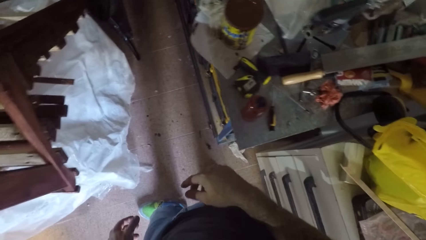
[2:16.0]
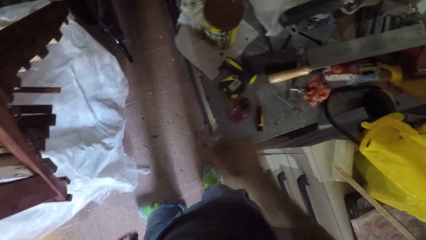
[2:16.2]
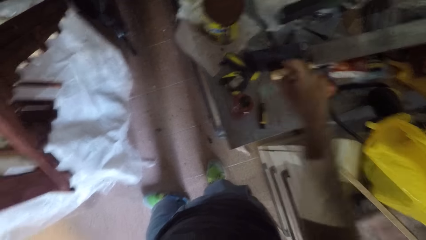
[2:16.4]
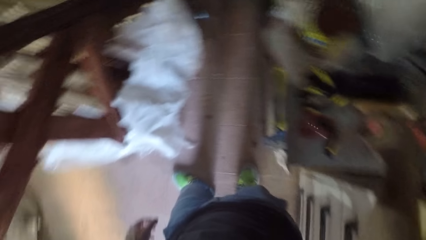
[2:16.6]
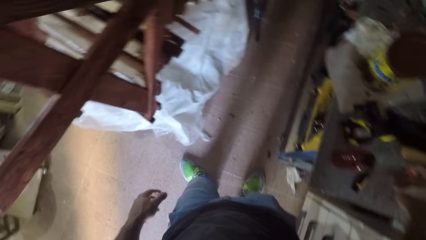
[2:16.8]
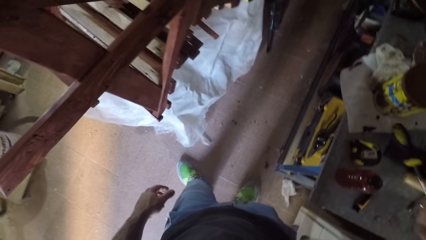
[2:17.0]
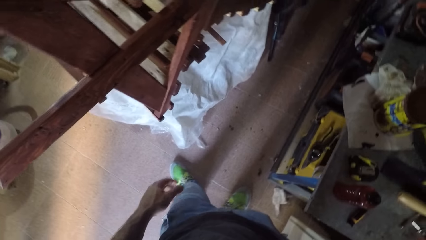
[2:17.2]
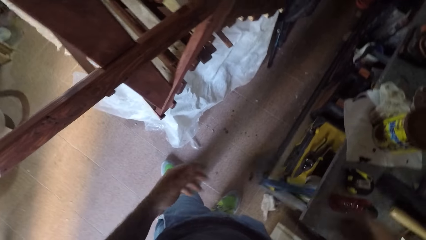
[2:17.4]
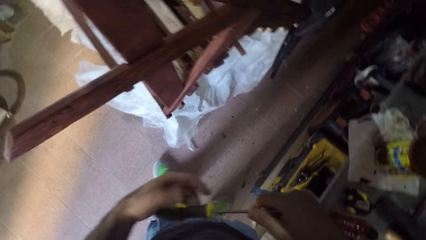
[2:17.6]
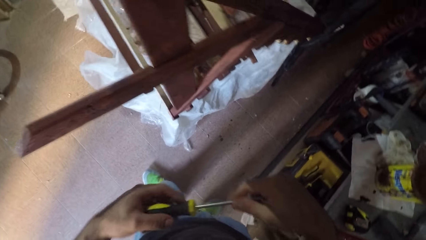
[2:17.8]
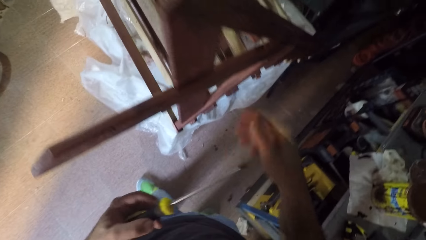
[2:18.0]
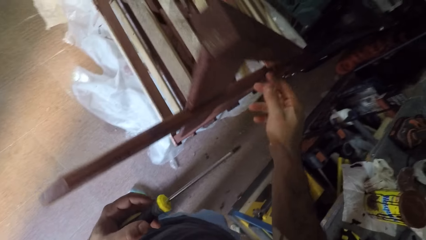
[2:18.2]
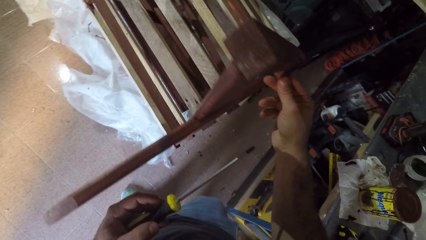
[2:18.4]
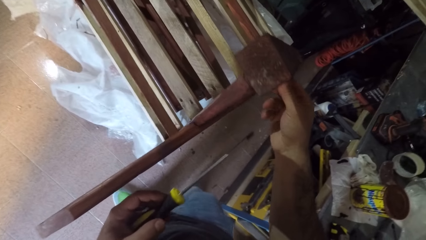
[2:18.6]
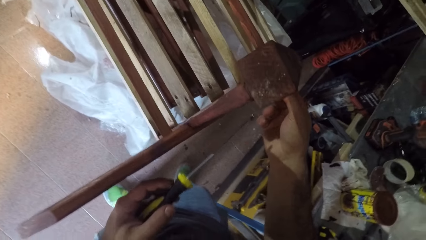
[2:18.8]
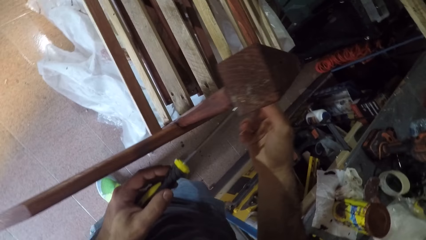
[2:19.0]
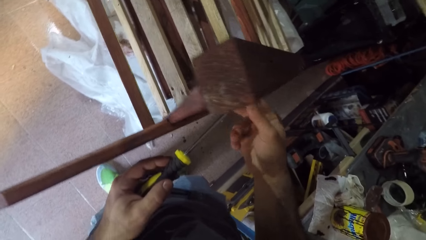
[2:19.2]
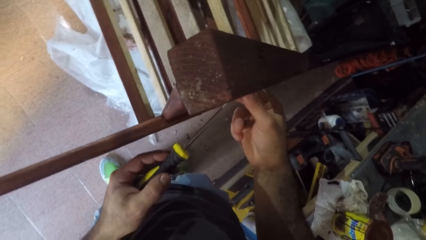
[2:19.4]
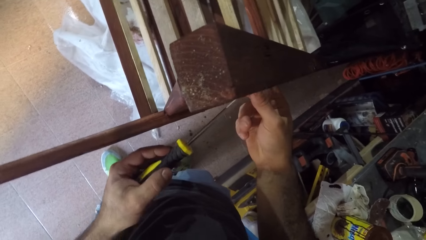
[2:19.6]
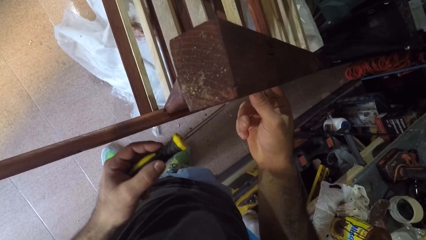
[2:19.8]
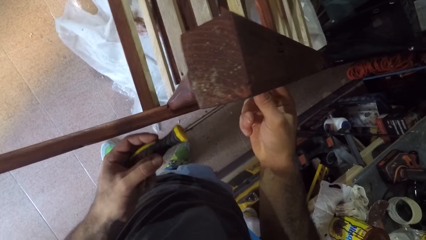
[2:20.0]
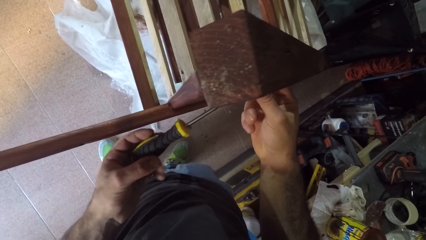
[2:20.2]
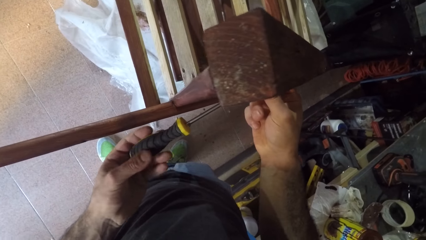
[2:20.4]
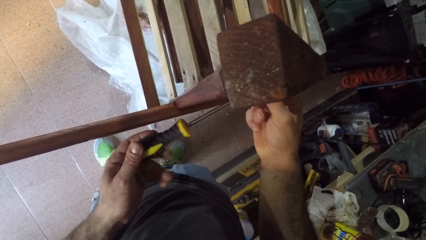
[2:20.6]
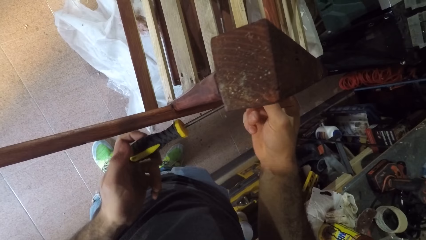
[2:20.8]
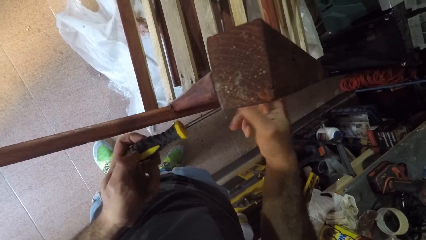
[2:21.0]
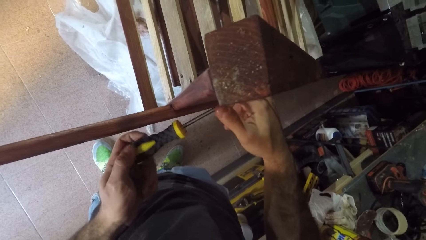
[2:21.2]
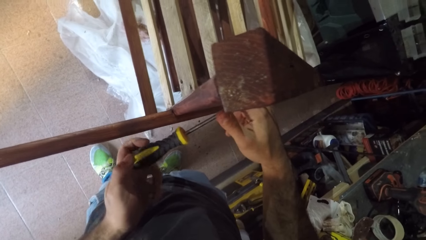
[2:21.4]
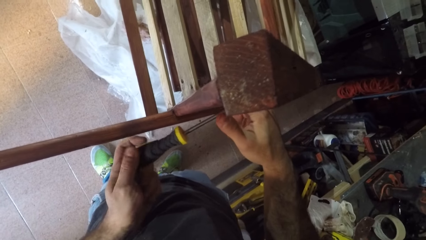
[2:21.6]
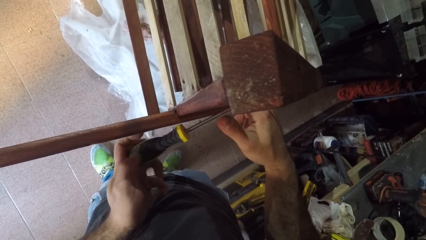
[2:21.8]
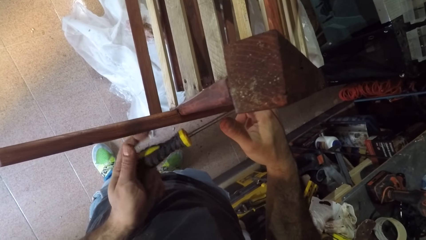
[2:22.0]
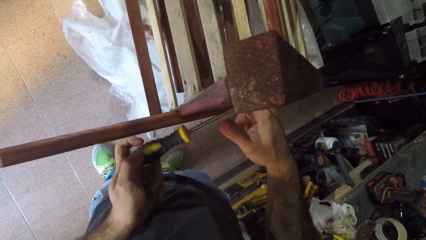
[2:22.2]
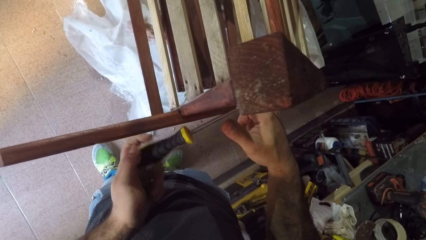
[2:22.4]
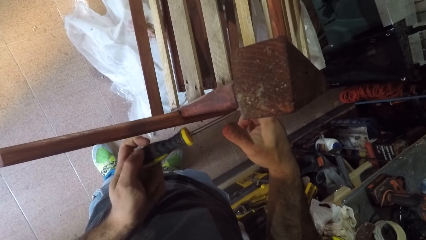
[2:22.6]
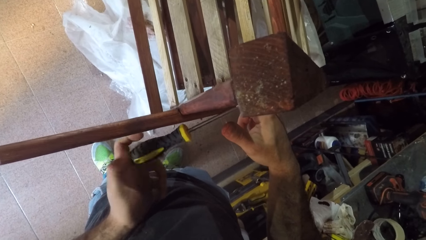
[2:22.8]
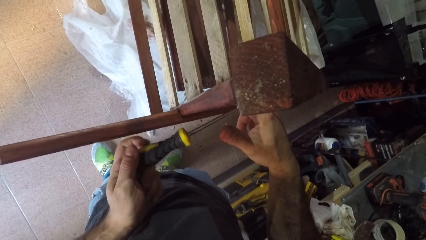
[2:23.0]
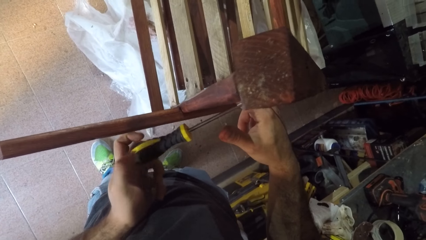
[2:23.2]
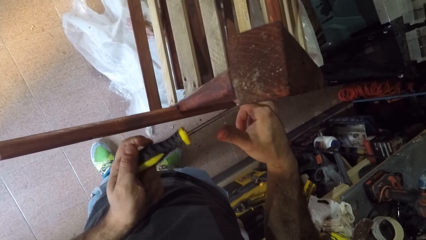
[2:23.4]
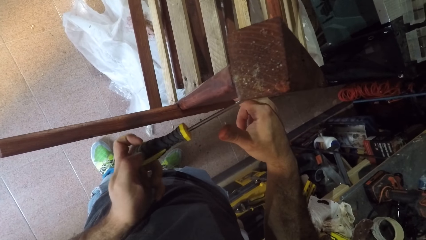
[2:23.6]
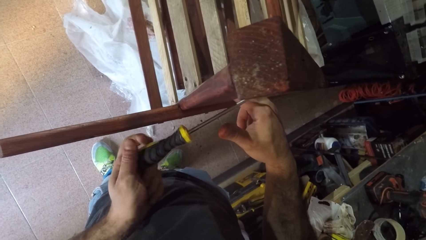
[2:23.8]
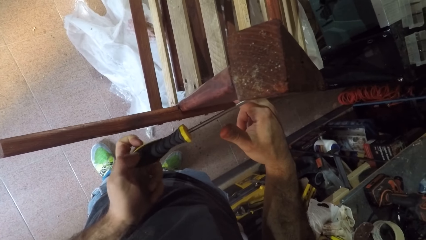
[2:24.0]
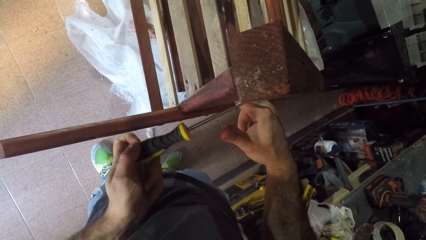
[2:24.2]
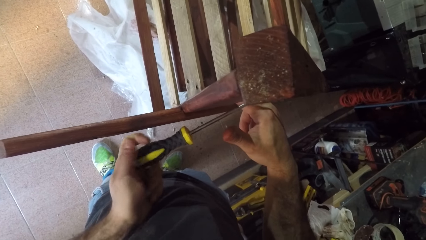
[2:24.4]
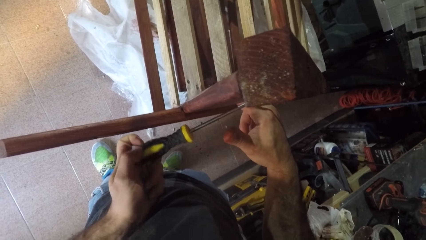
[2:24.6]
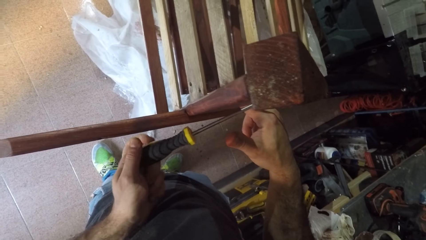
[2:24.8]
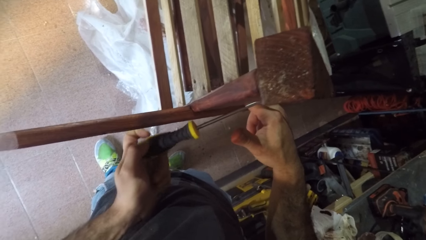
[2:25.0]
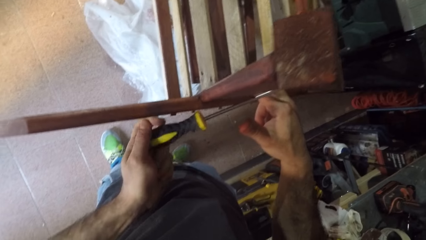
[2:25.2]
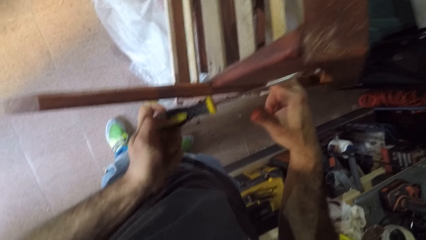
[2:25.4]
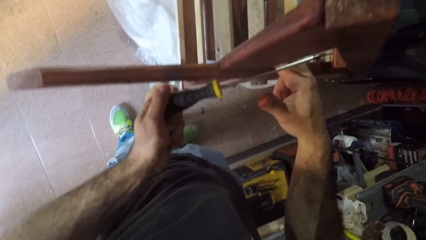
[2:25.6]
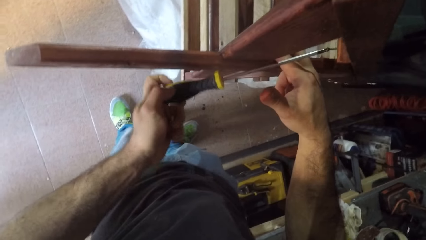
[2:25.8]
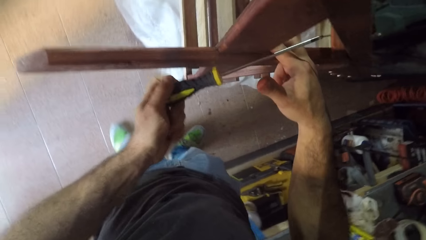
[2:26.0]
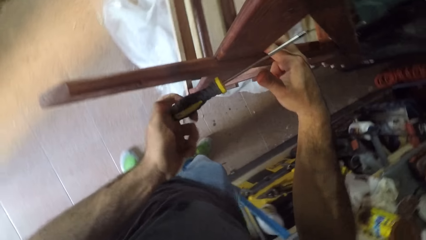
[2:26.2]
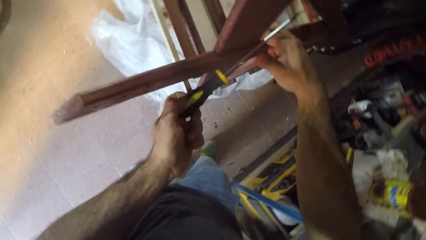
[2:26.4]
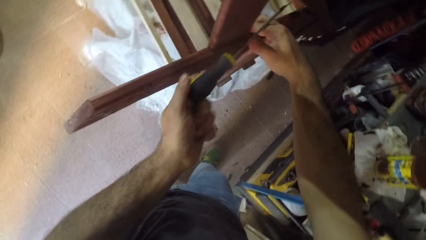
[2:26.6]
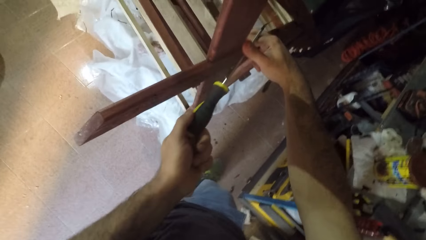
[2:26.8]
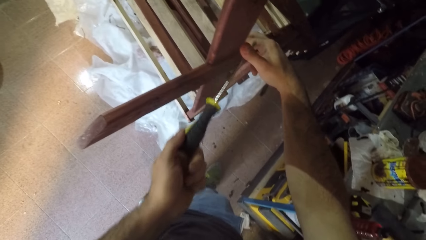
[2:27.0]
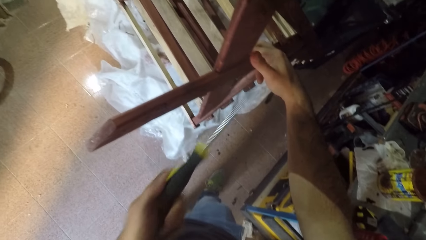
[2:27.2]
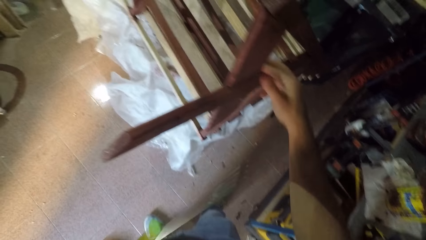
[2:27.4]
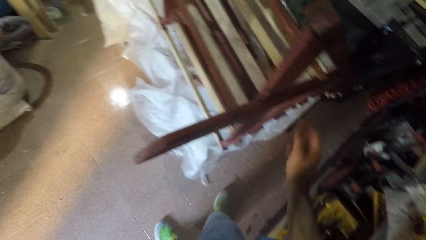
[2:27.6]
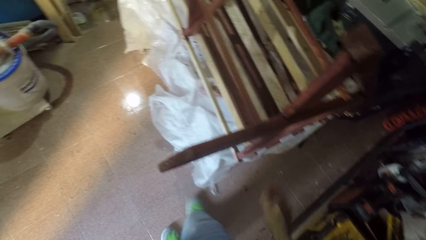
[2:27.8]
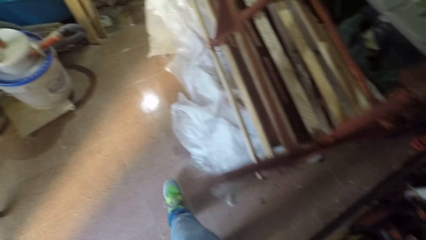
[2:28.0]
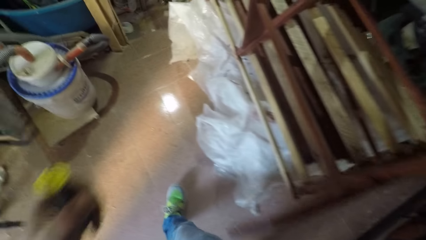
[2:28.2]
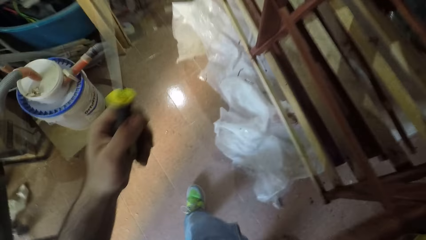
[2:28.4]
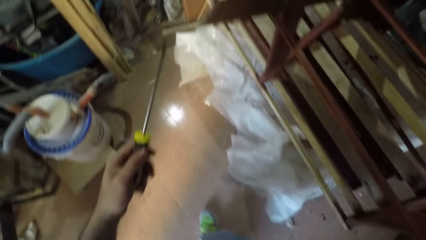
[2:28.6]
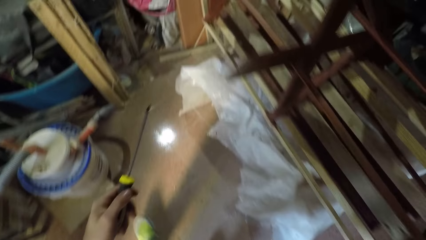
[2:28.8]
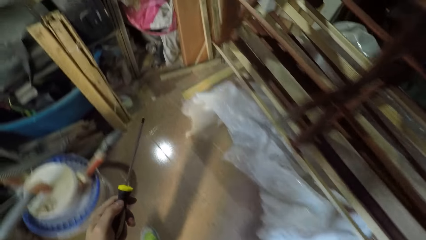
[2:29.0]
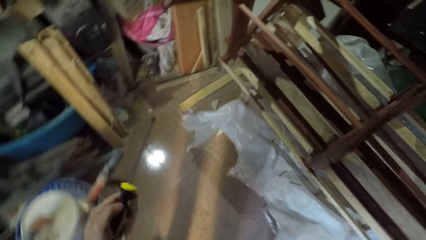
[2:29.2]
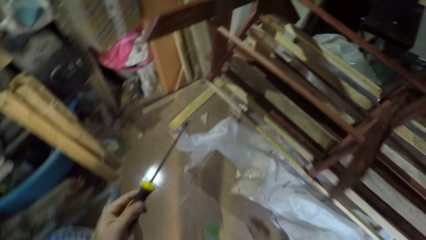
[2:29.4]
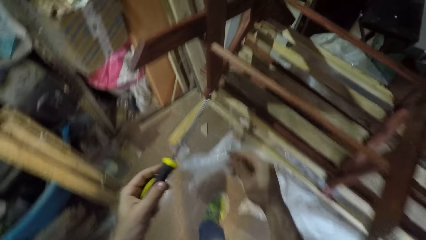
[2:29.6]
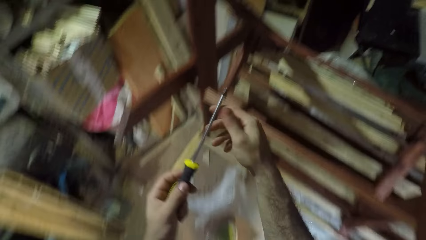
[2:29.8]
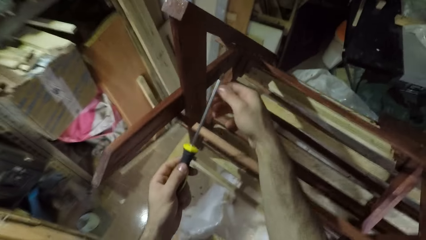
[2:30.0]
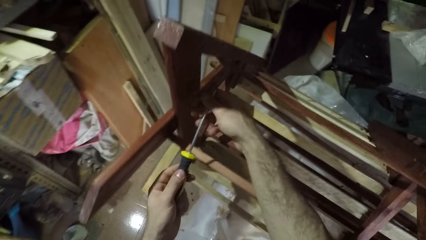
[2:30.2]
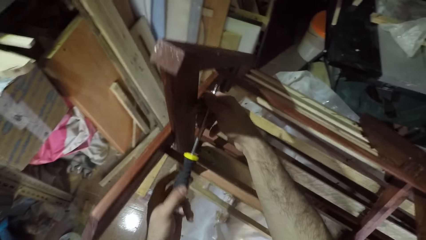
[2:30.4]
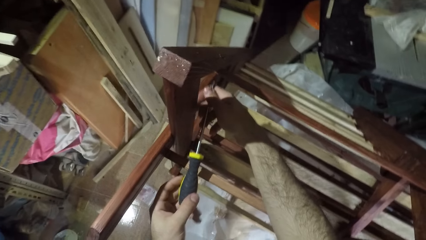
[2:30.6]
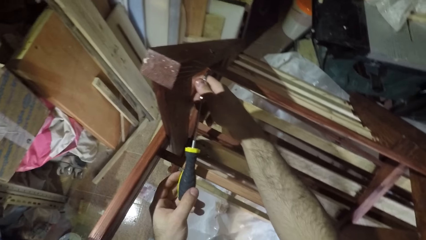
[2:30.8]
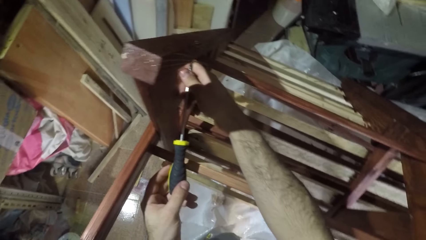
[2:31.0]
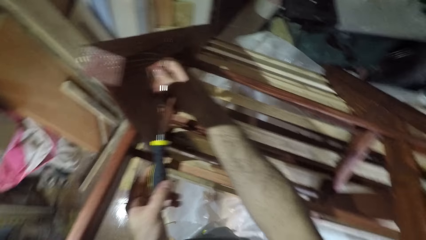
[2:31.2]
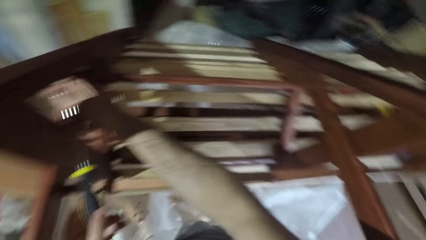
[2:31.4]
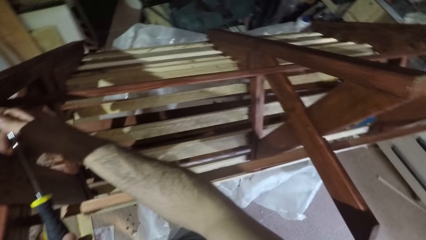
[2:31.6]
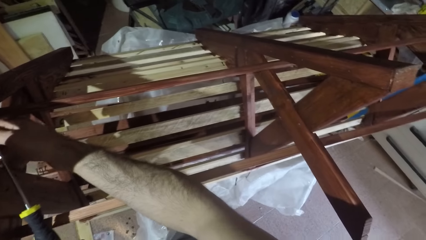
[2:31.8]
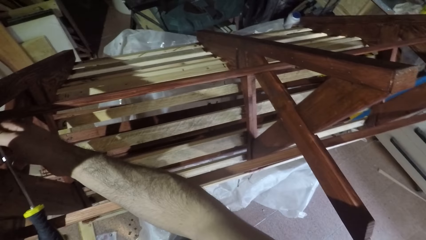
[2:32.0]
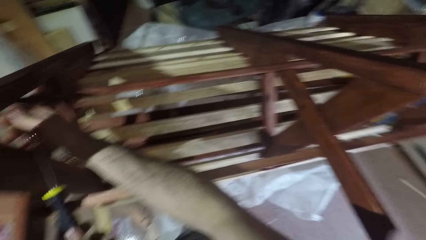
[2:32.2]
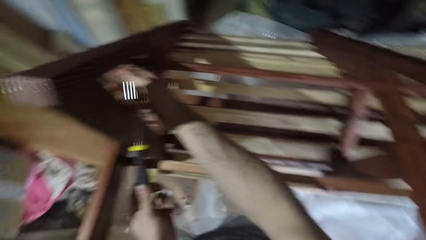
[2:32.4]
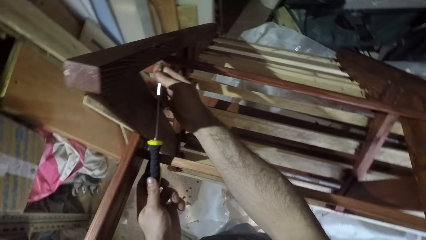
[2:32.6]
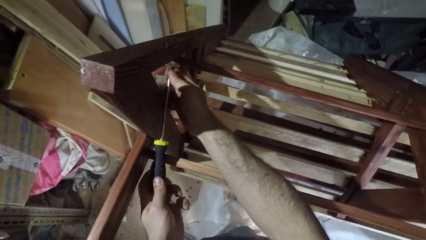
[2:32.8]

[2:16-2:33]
The camera wearer lifts his hand from the frame. He picks up a screwdriver from the table with his right hand. He places the screwdriver on the frame. He screws the bolt screws in the wooden structure with the screwdriver in his left hand. He opens a nut. He walks in the room. He places the screwdriver on the frame.
